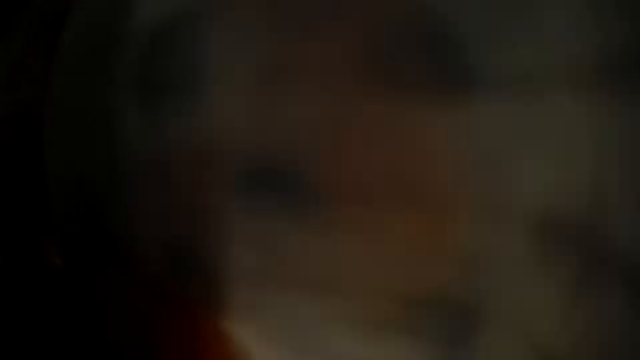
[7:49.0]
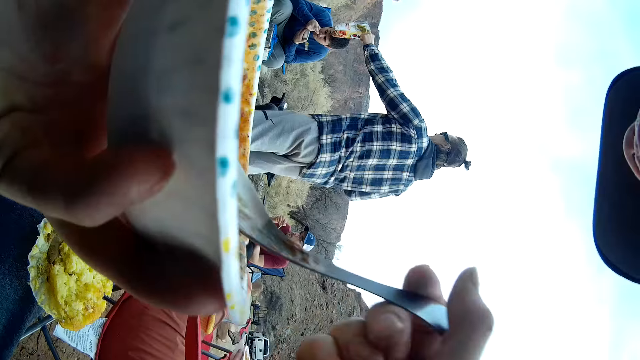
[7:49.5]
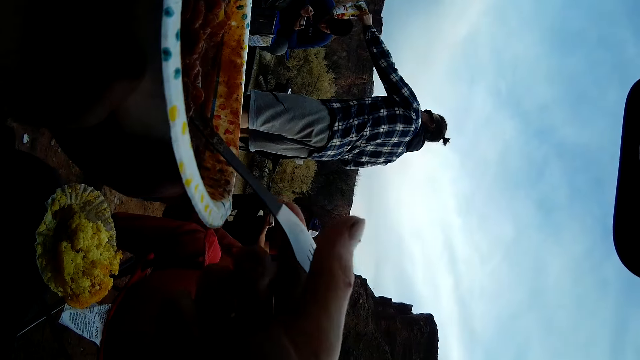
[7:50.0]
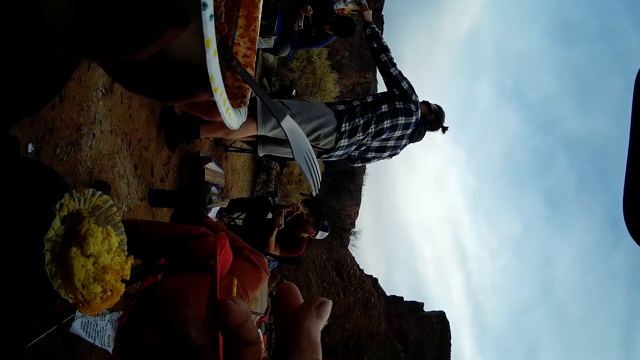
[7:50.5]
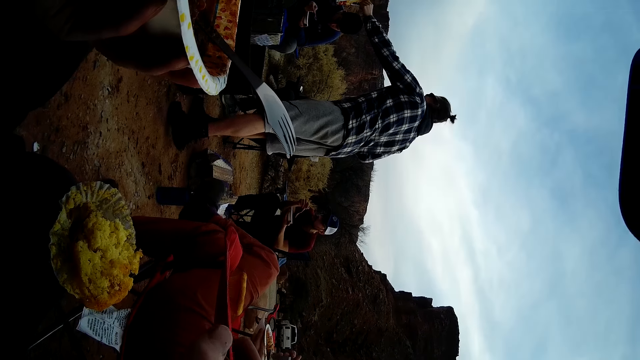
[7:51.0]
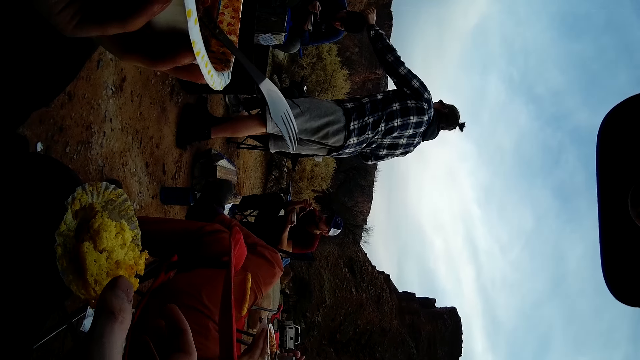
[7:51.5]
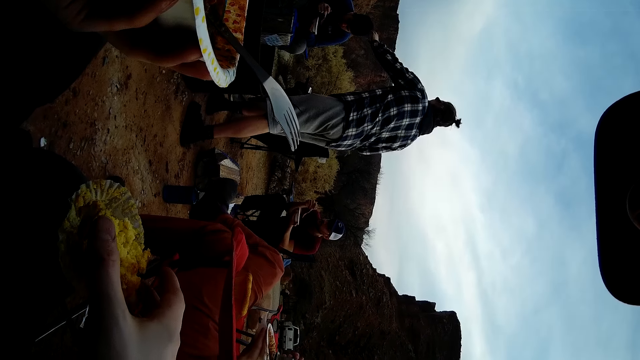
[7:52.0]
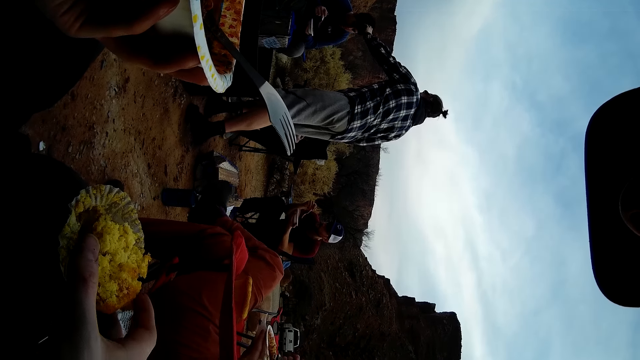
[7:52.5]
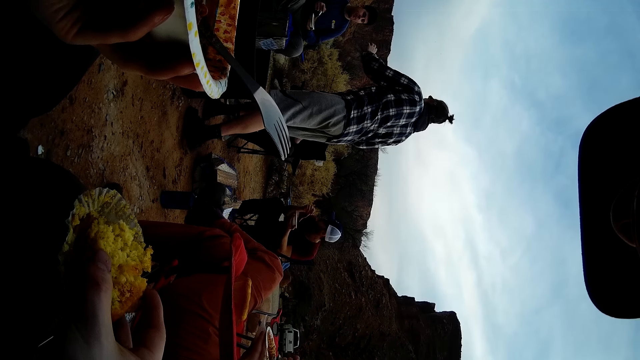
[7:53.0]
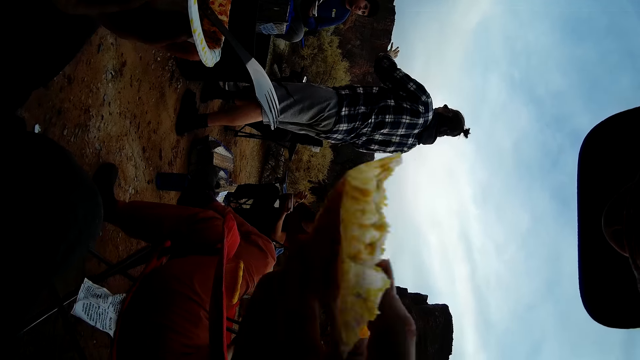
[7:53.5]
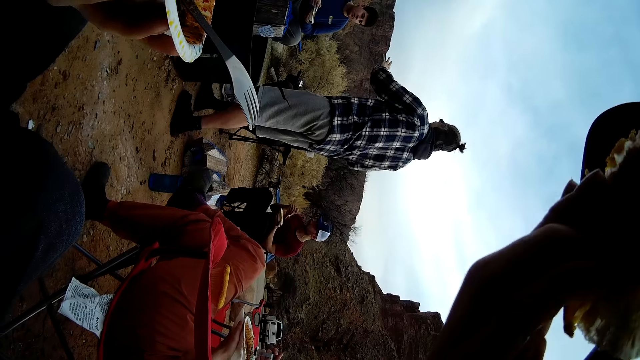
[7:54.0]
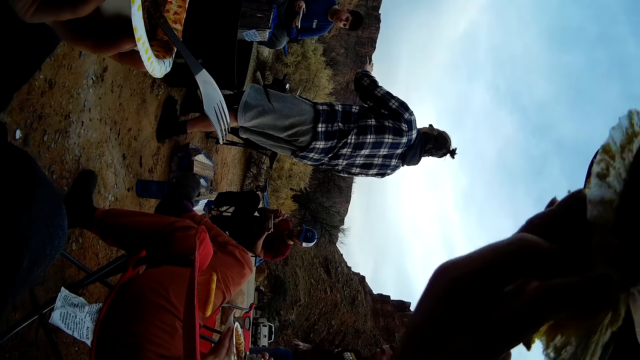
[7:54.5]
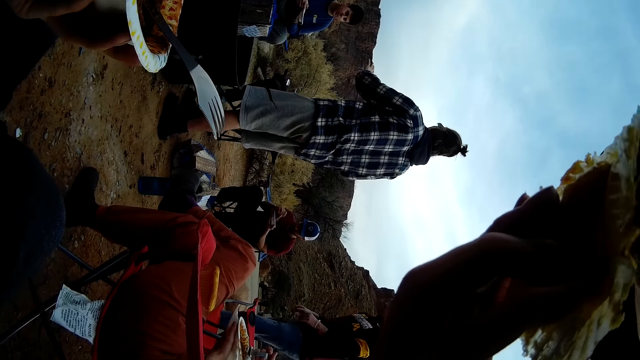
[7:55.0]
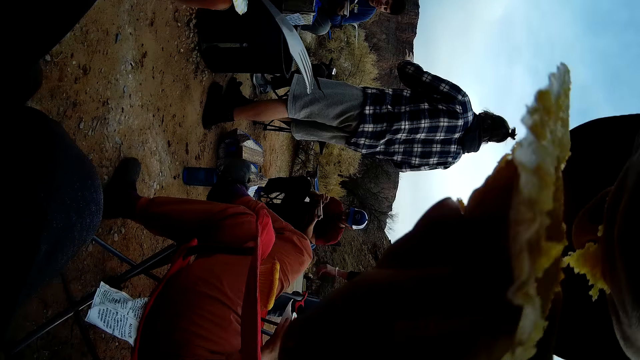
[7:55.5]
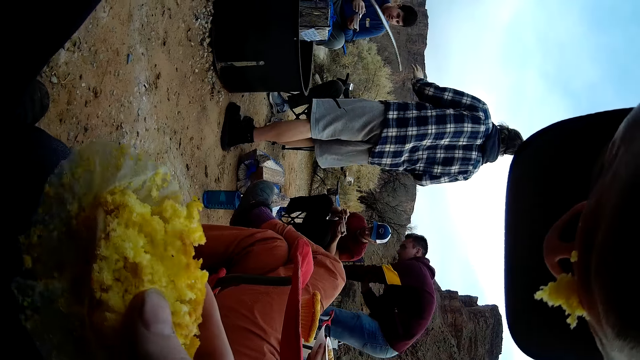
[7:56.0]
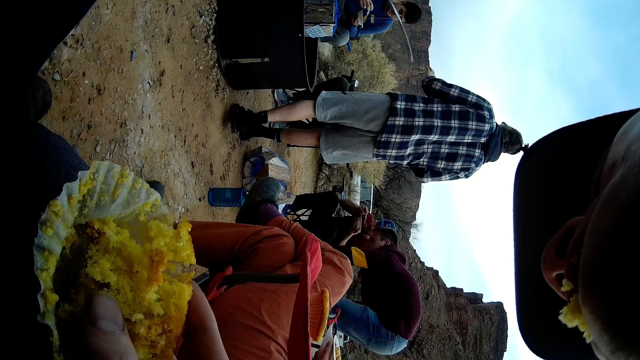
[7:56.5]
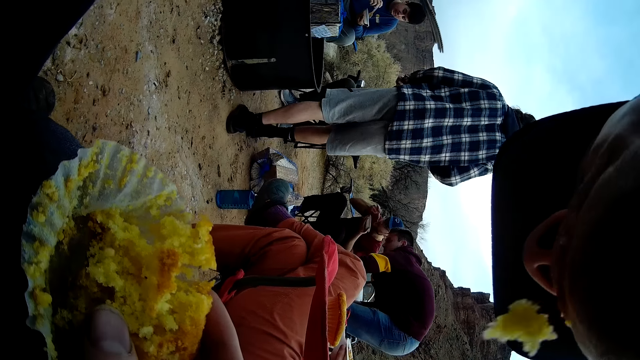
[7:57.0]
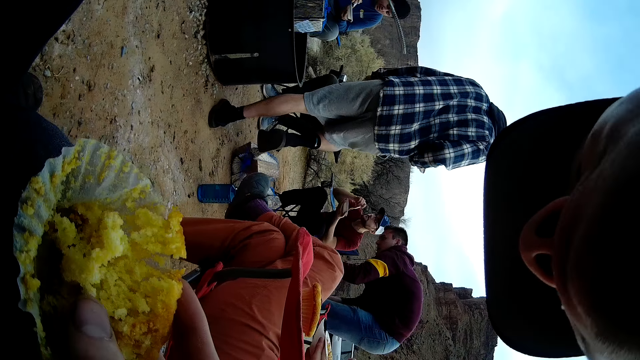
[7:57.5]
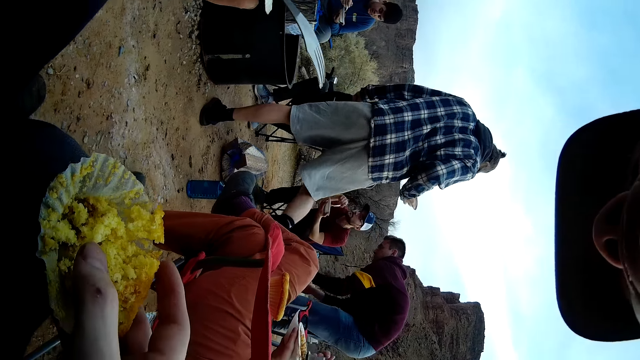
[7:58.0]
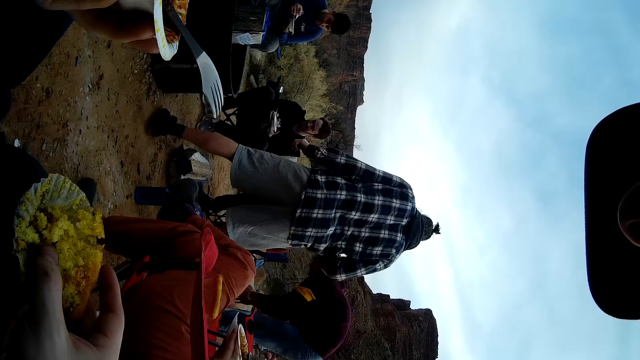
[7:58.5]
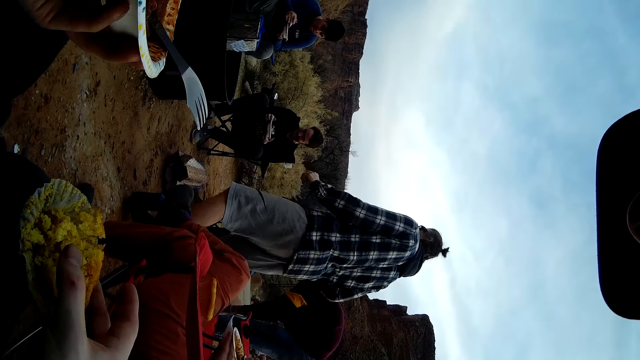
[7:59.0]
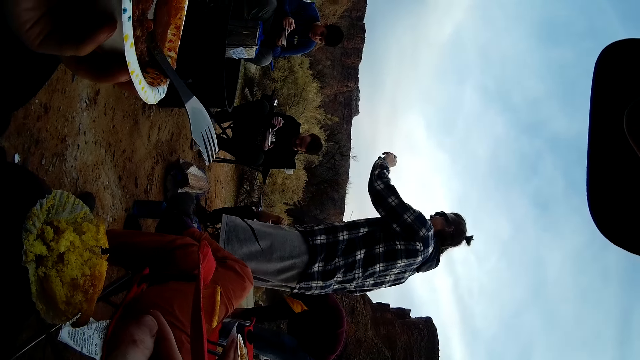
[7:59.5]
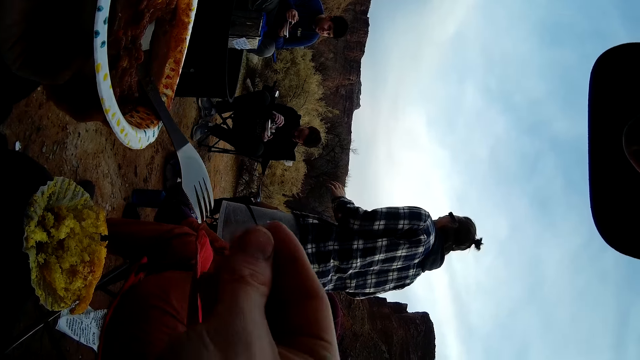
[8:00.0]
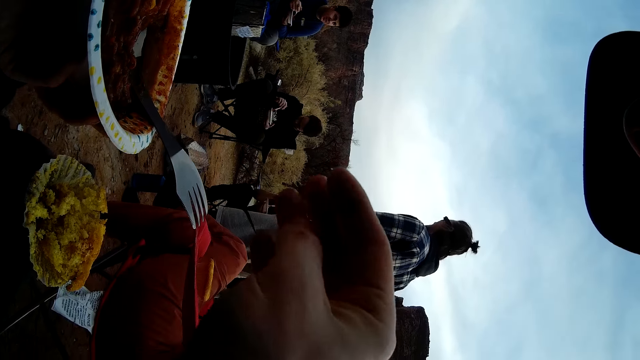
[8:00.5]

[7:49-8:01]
The camera wearer eats the food. They drop the spoon on the food. A person hands a pack of snacks to a person at the far left. The person interacts with another person. The camera wearer picks up the queen cake, bites the queen cake, and puts the queen cake on a stool. Another person picks up a plate from the ground.

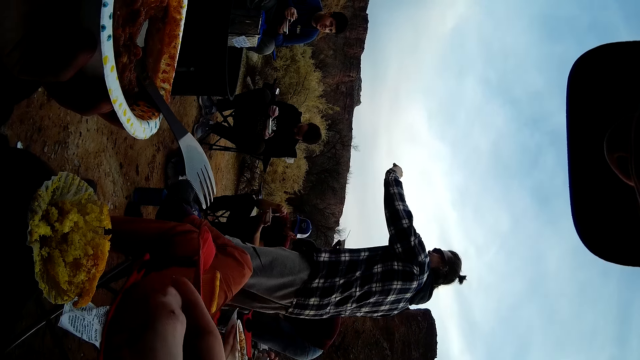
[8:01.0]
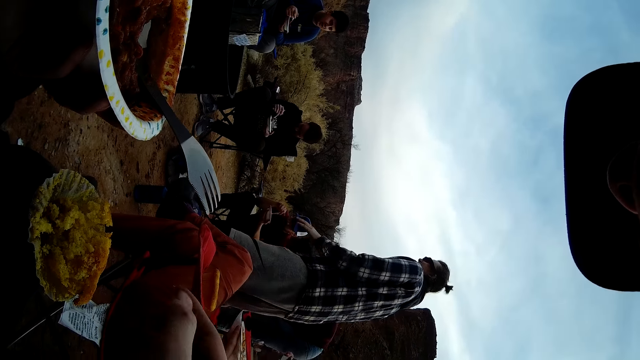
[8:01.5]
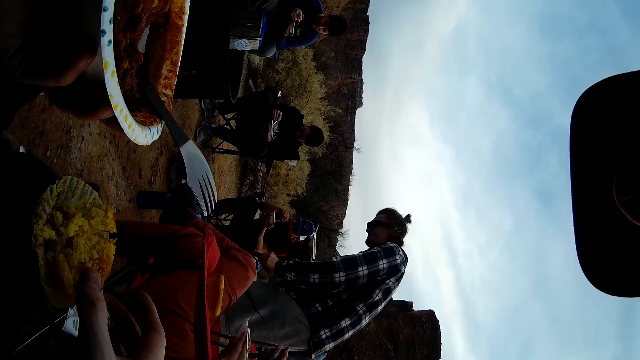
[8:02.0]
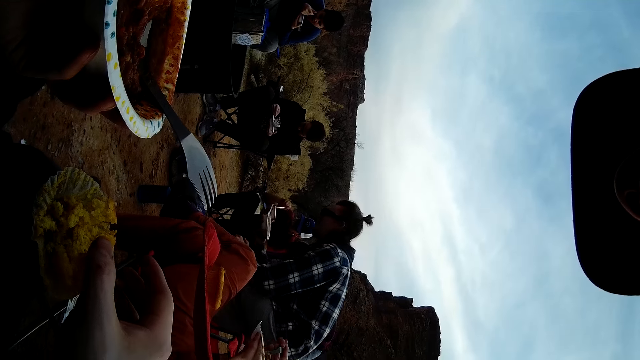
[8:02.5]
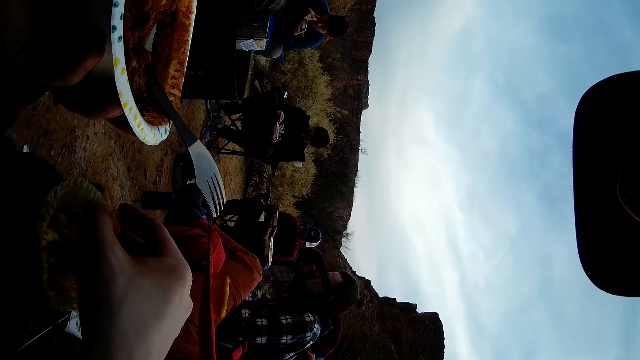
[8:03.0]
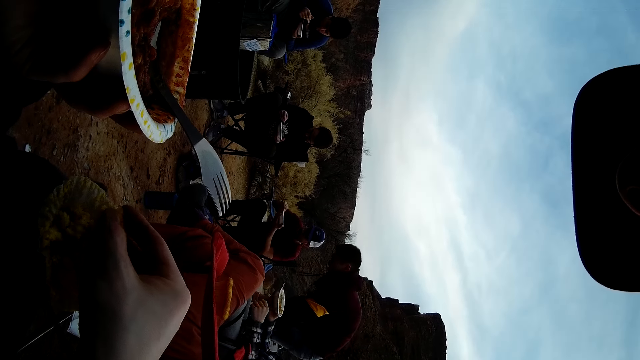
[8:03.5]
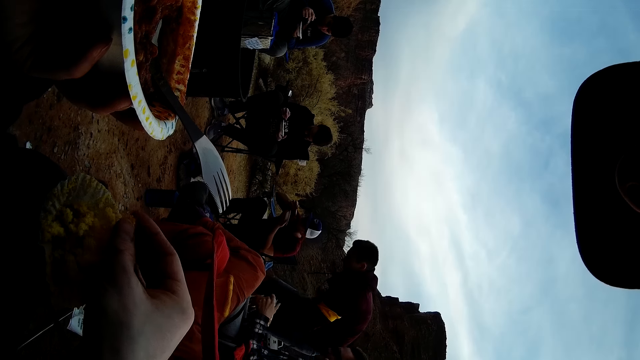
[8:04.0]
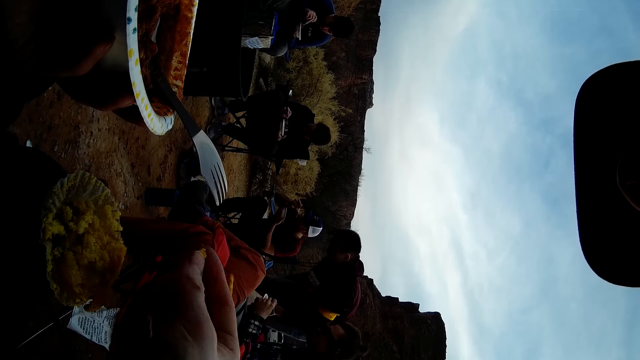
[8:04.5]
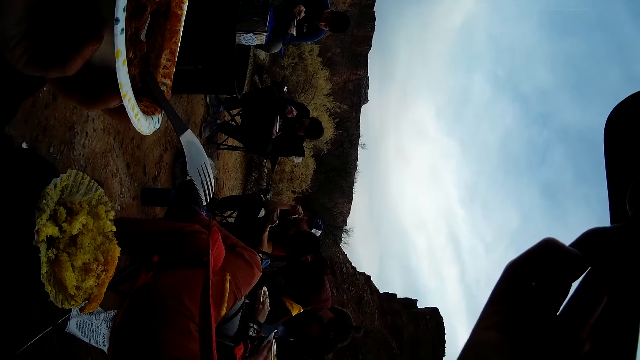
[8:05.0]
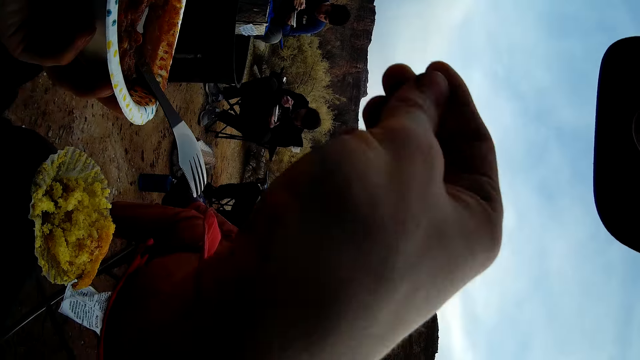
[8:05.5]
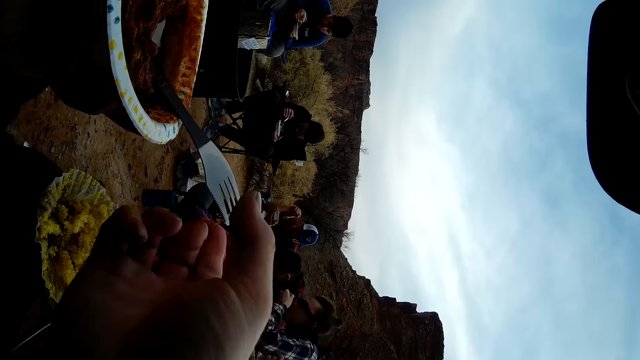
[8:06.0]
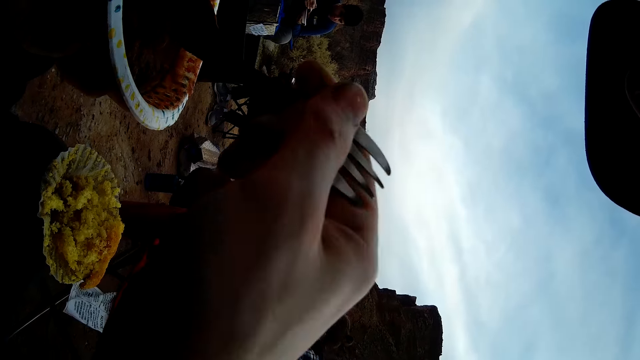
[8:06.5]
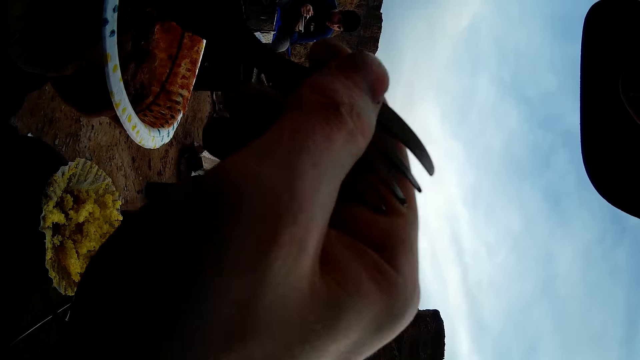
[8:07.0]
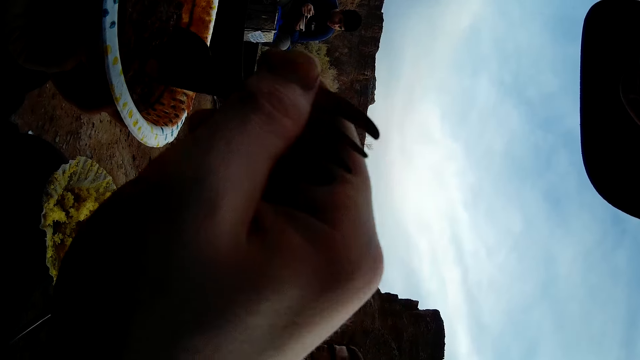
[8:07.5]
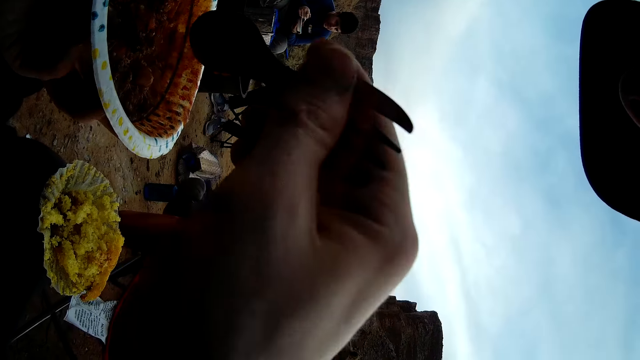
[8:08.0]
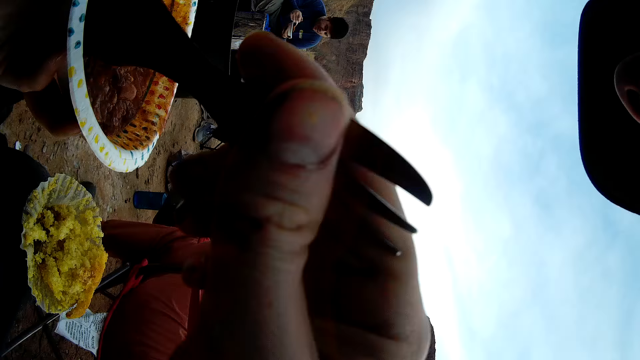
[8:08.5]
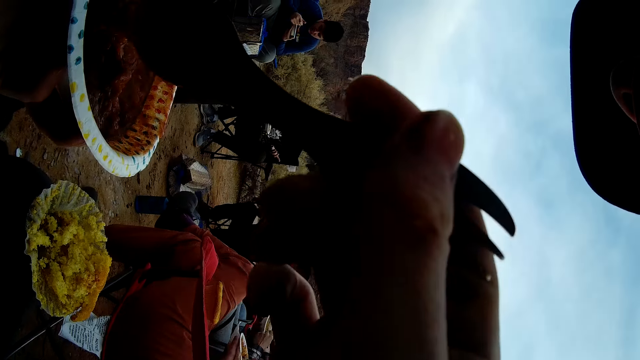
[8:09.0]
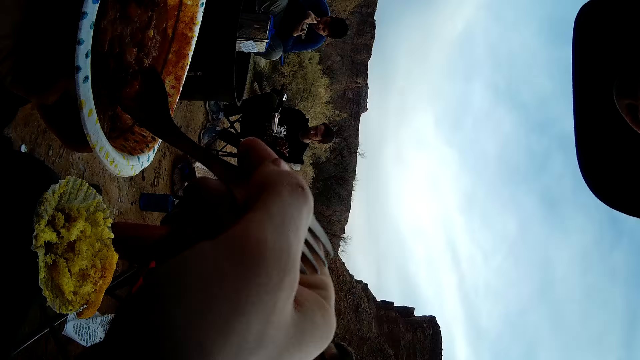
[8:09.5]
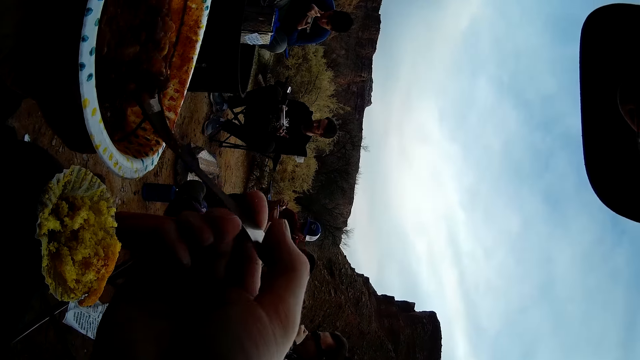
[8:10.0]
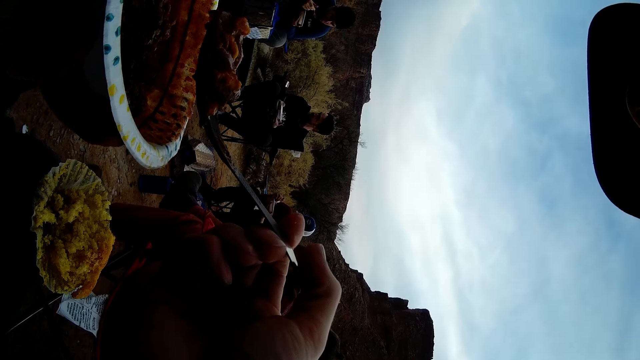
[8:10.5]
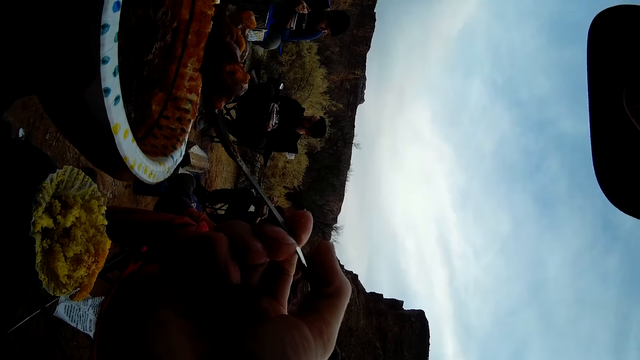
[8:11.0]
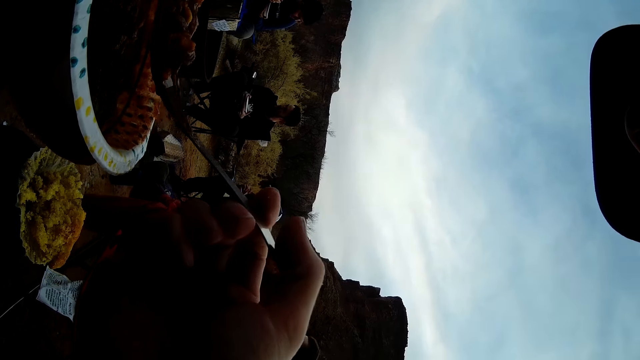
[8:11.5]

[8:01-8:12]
A person sits. The camera wearer picks up a queen cake and eats the queen cake. Another person sits. The camera wearer picks up the spoon, stirs the food in the plate, and scoops food with the spoon.
